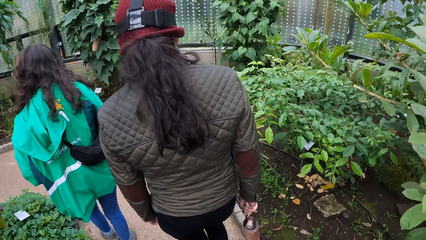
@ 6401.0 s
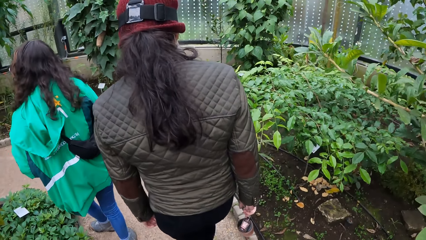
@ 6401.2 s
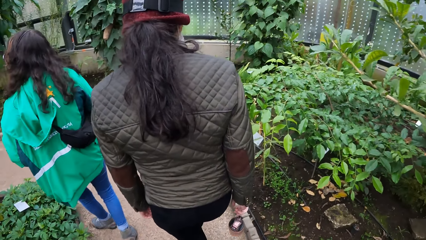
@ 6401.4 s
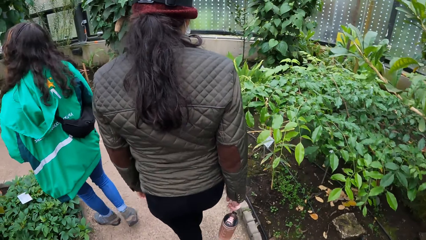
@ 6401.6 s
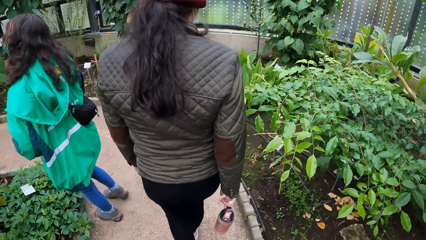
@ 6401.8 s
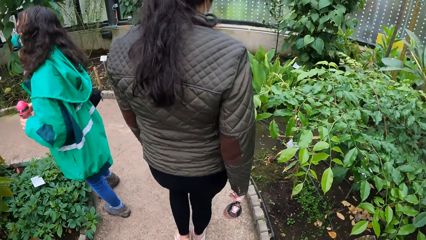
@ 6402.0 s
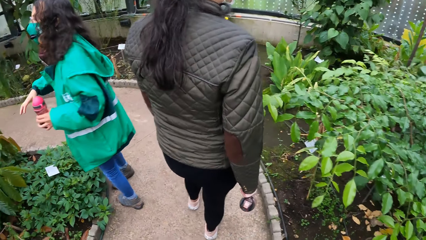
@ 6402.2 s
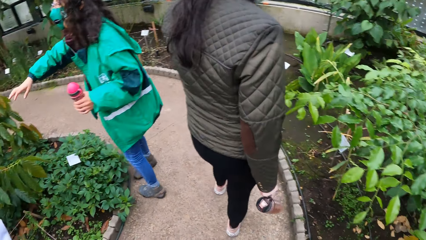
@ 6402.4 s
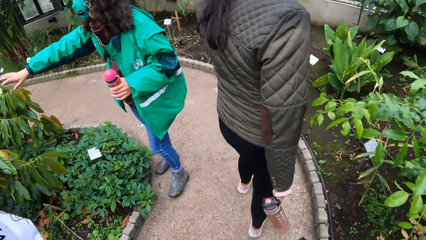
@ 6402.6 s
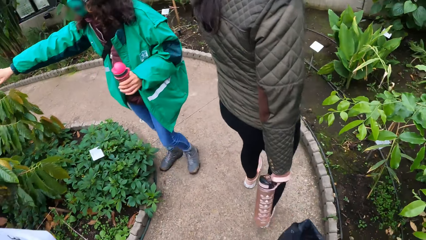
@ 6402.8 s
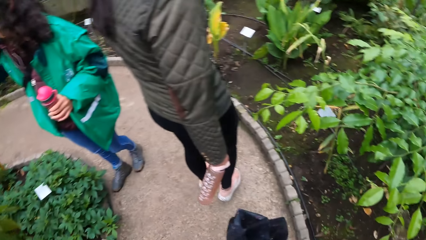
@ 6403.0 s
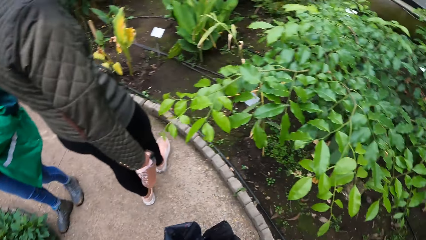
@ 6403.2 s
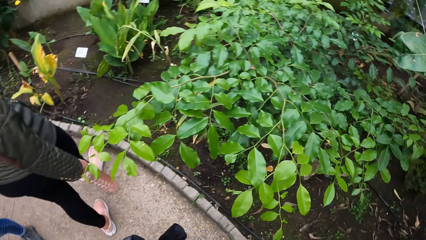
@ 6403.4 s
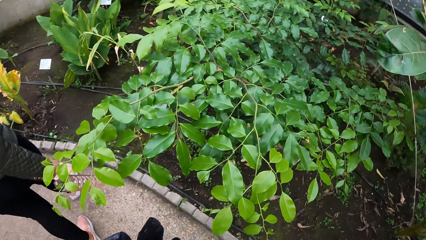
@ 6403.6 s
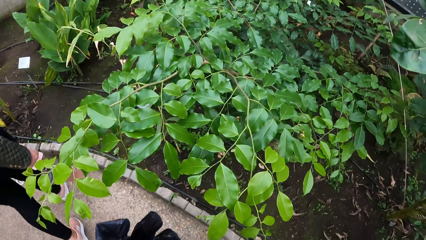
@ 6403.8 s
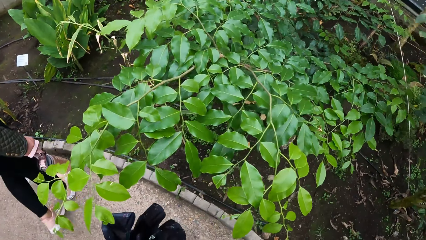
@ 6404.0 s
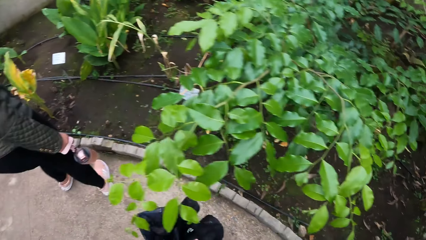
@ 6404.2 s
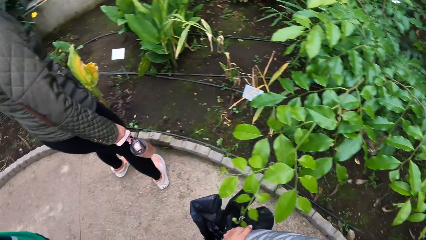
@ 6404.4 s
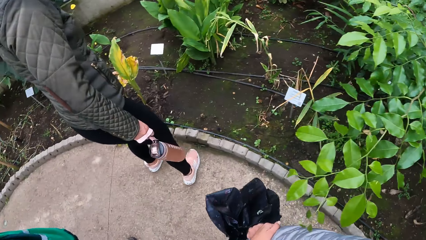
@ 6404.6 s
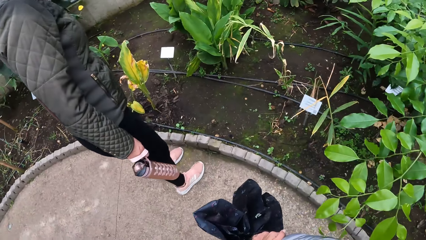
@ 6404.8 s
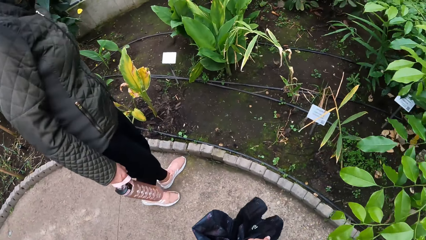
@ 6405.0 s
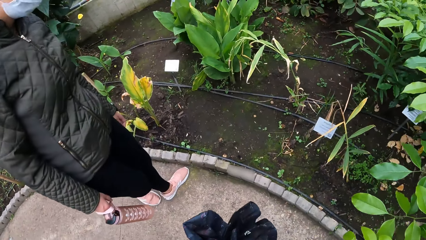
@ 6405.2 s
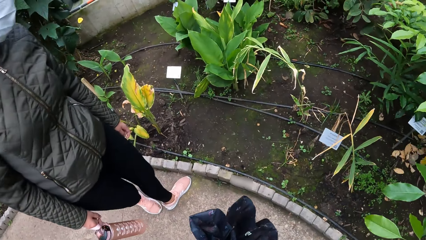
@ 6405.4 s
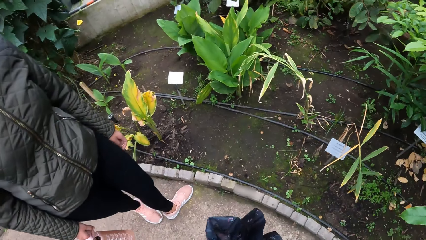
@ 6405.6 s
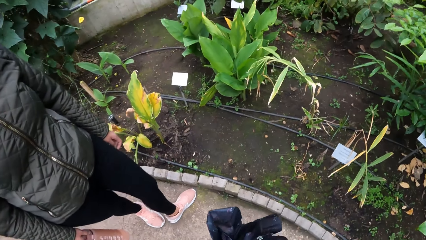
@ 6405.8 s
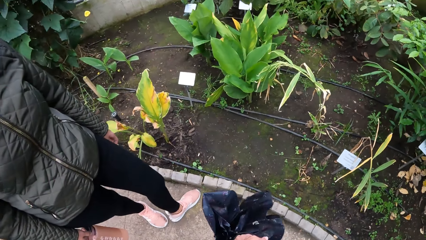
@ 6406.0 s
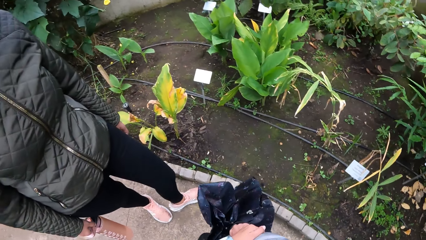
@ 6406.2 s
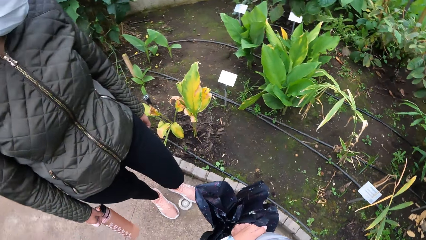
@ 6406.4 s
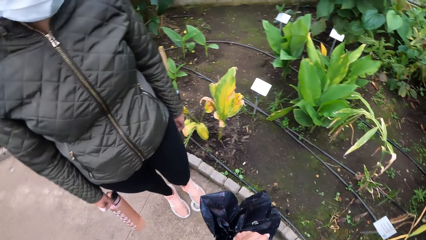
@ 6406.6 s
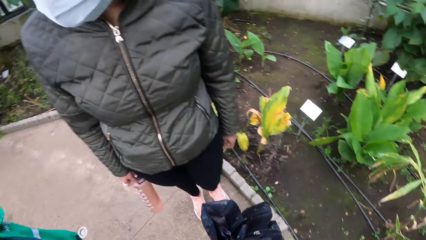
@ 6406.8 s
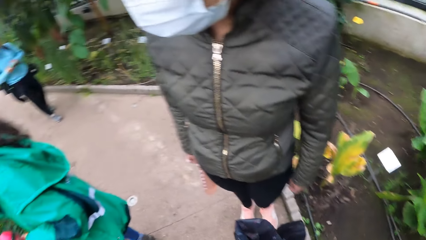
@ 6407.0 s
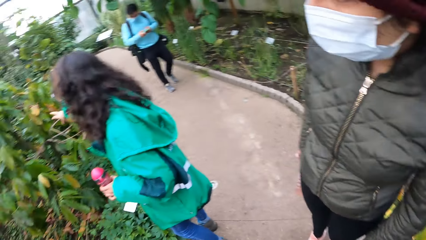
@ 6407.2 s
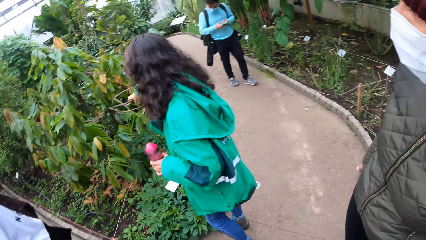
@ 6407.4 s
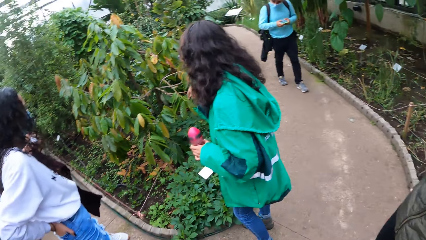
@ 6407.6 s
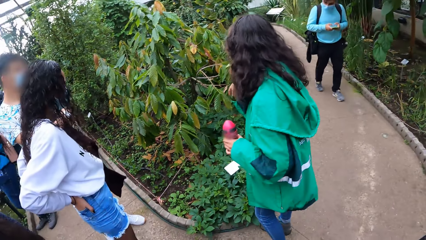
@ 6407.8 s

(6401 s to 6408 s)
The camera wearer walks on the pavement.

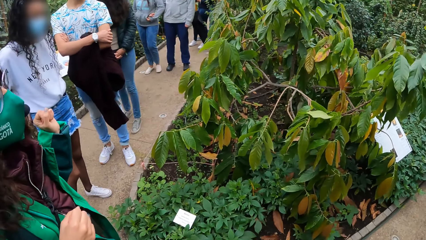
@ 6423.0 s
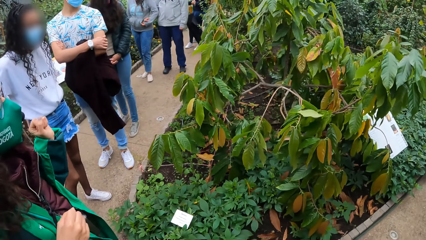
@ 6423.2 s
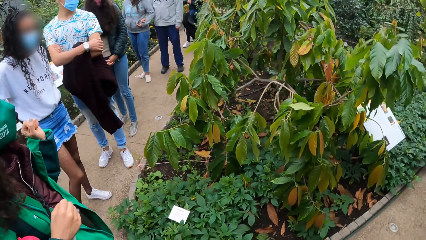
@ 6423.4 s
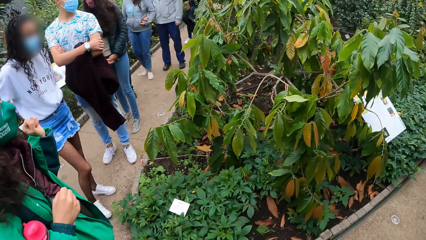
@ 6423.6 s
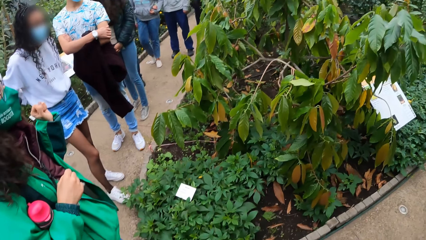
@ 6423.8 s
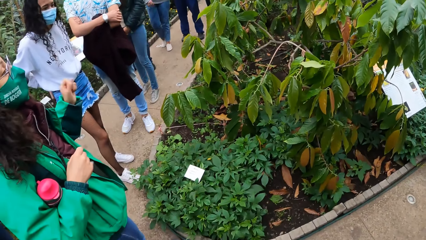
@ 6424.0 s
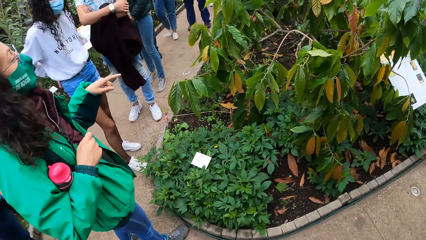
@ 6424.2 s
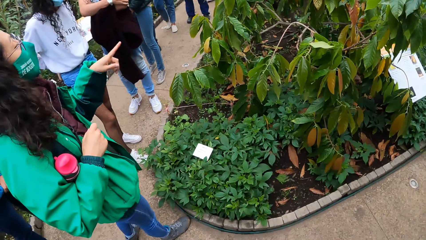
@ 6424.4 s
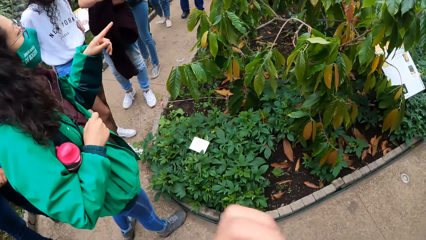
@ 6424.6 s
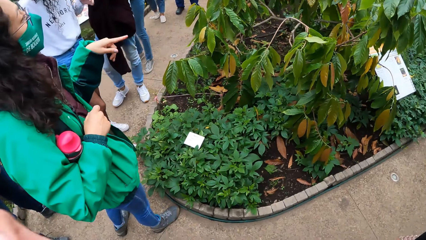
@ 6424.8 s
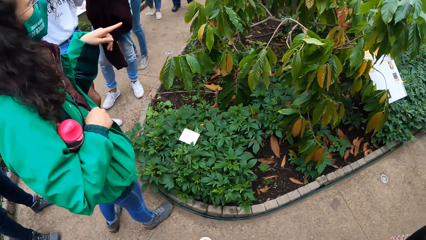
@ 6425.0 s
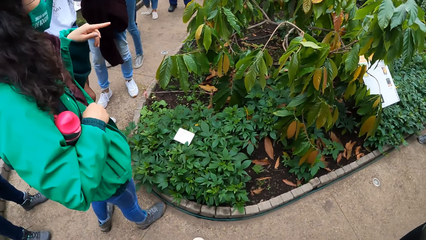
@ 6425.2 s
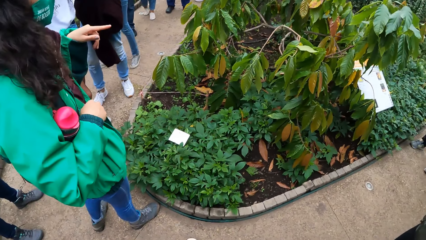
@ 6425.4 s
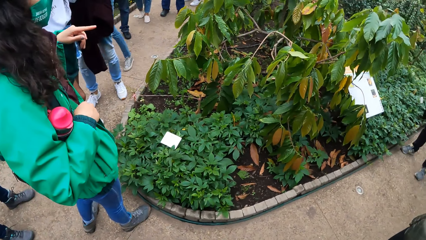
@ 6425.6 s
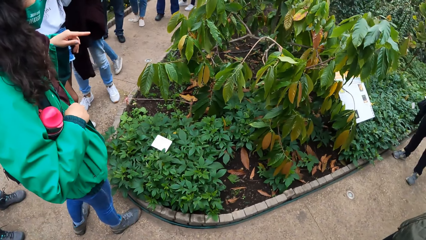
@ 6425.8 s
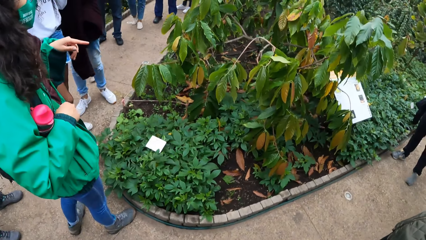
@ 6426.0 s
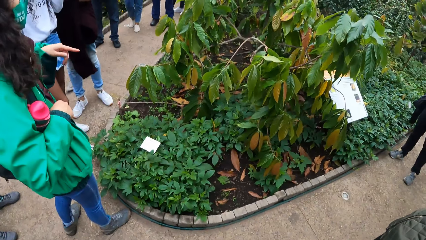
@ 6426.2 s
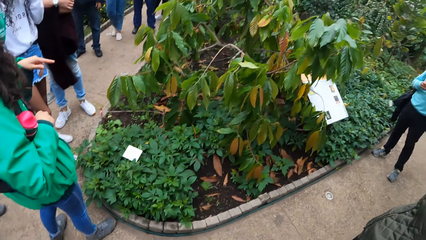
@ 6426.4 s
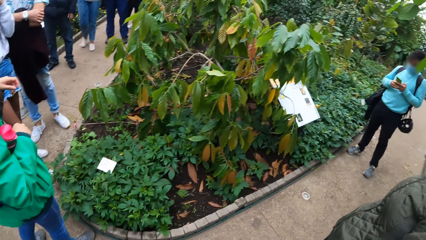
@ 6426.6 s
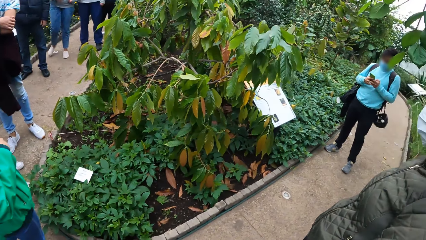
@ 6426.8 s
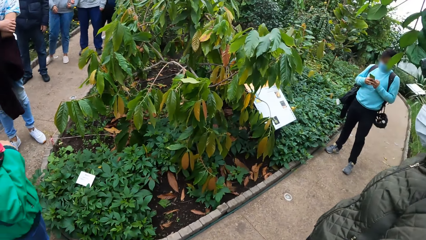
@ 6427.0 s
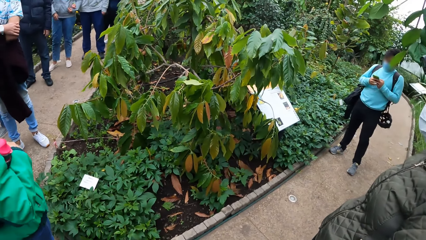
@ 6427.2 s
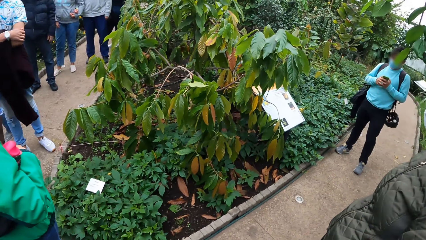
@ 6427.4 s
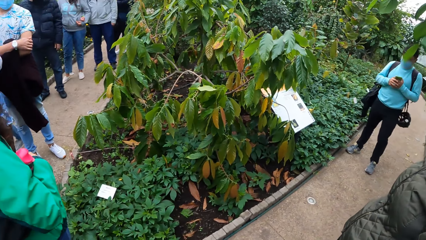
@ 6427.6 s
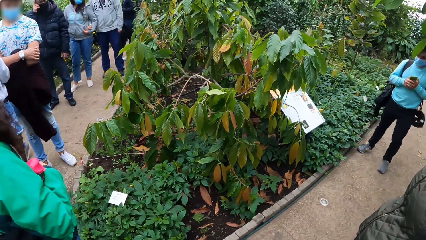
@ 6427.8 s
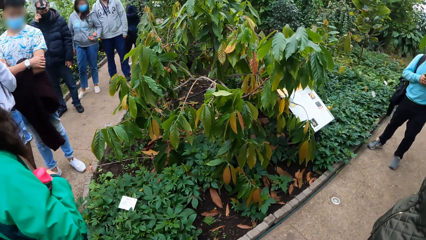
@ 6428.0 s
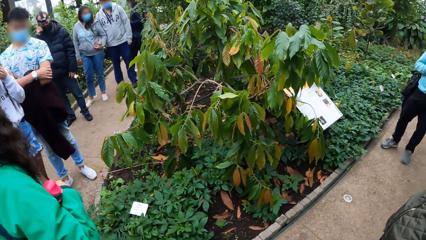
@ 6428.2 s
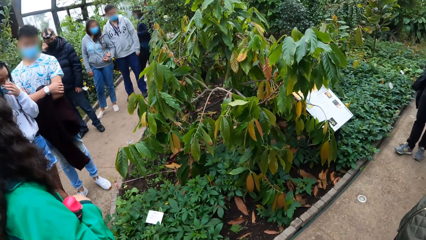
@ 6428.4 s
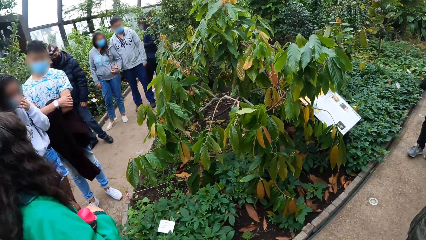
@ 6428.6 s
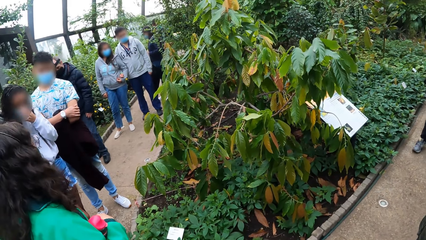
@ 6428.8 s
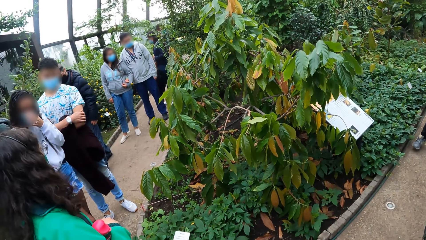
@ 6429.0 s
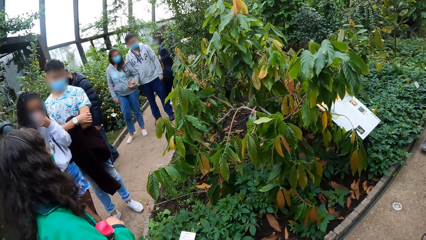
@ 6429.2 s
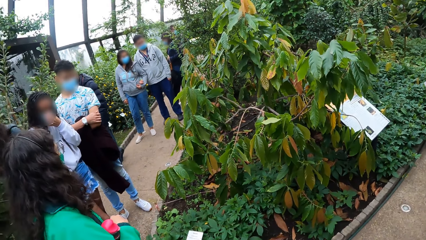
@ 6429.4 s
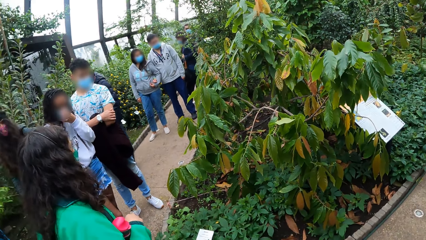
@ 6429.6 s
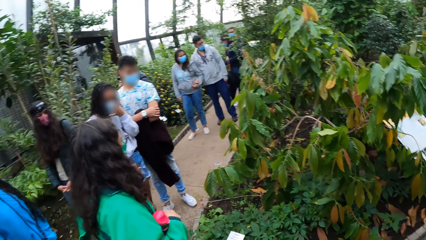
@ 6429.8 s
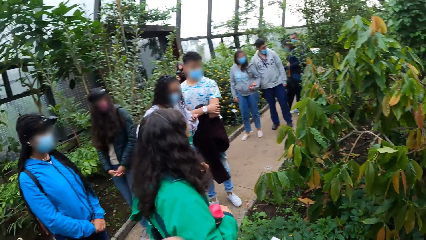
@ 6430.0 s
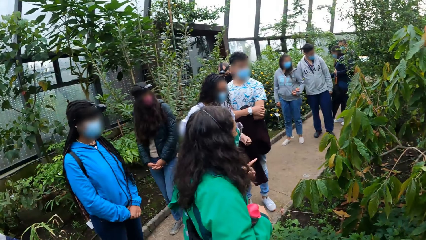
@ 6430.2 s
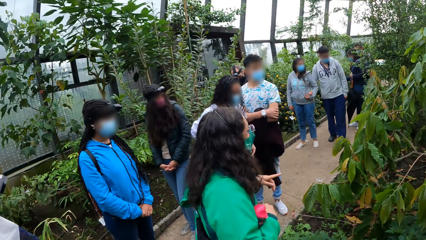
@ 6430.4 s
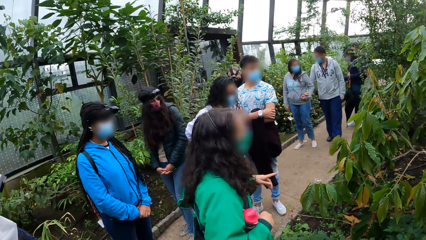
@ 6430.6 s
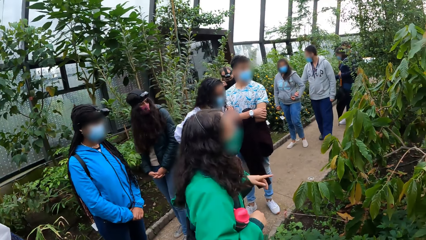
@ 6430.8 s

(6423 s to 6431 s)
The camera wearer moves his hand.
